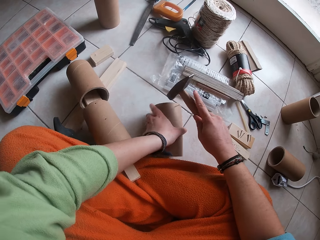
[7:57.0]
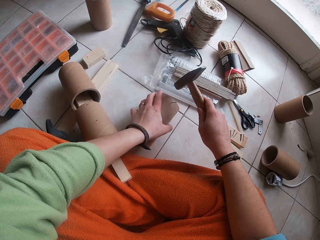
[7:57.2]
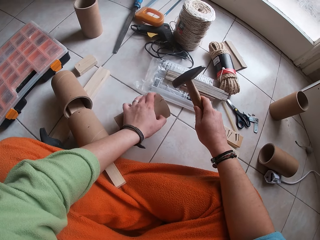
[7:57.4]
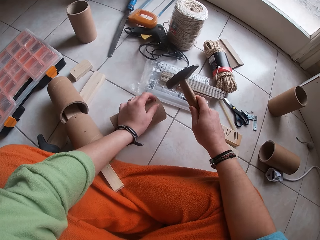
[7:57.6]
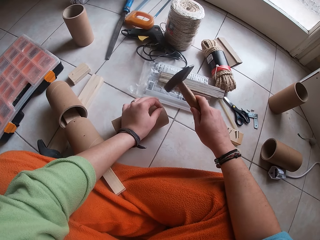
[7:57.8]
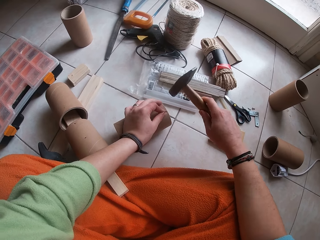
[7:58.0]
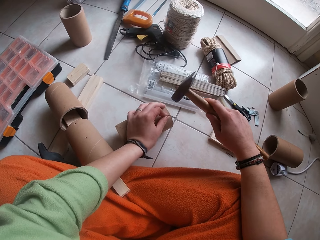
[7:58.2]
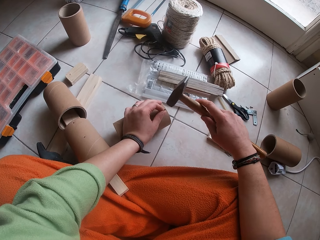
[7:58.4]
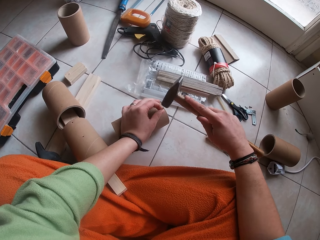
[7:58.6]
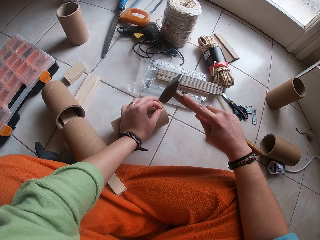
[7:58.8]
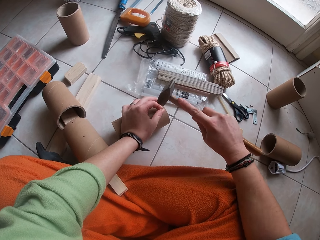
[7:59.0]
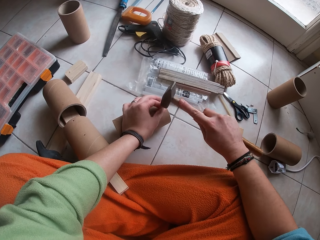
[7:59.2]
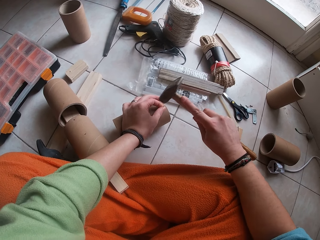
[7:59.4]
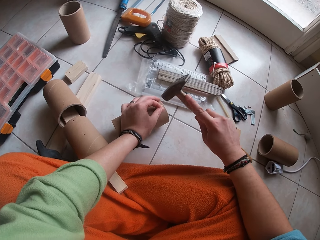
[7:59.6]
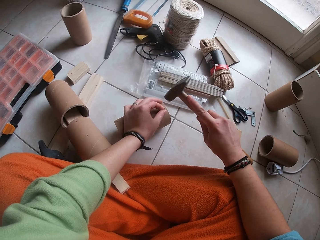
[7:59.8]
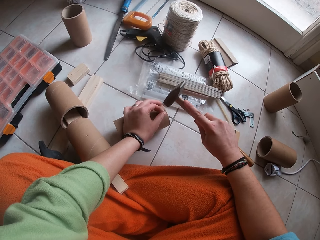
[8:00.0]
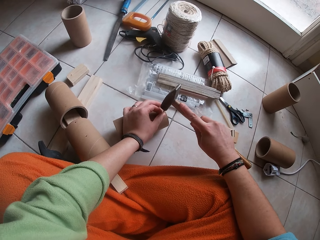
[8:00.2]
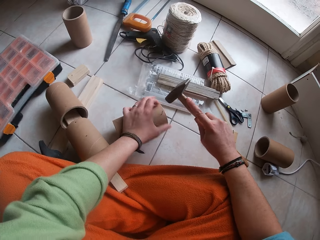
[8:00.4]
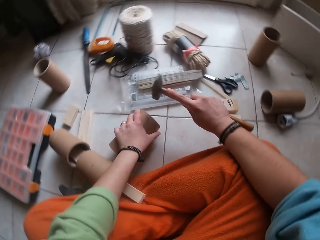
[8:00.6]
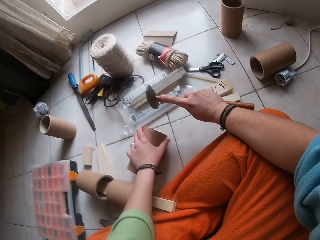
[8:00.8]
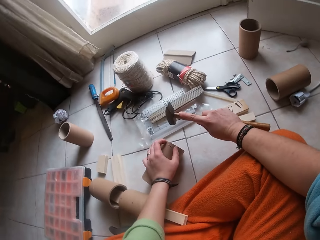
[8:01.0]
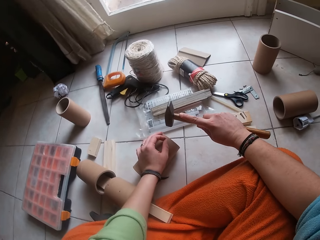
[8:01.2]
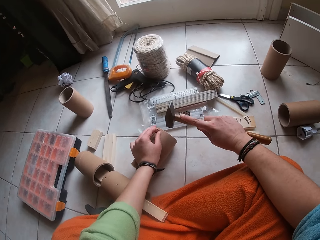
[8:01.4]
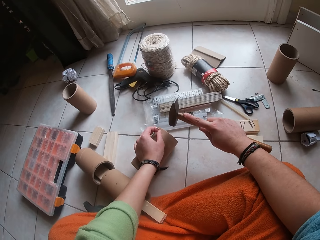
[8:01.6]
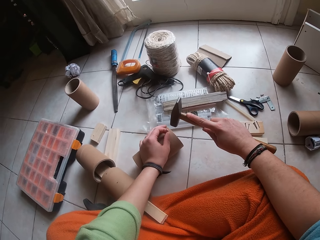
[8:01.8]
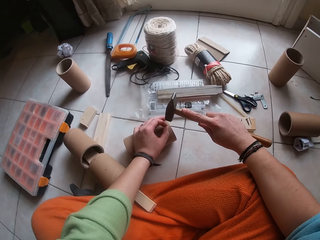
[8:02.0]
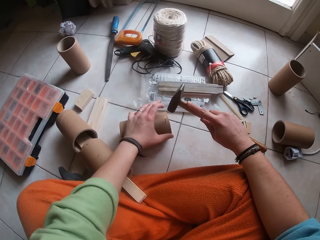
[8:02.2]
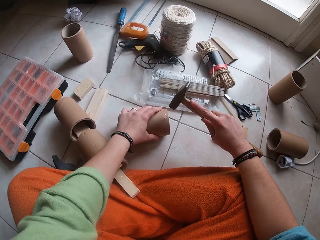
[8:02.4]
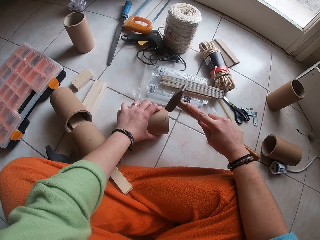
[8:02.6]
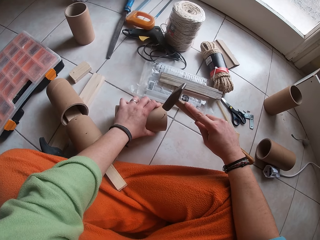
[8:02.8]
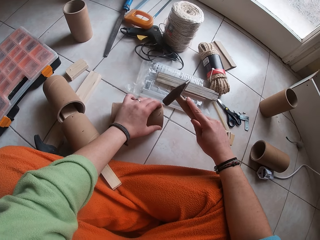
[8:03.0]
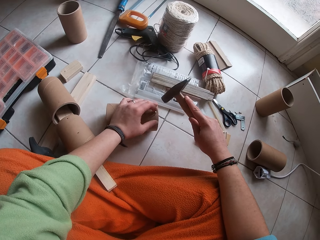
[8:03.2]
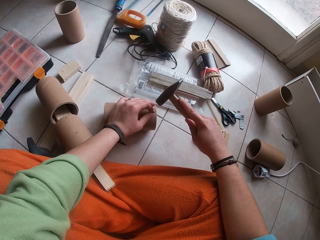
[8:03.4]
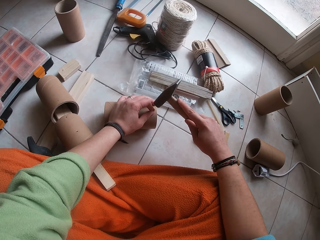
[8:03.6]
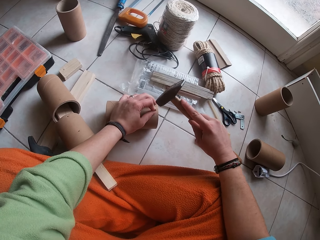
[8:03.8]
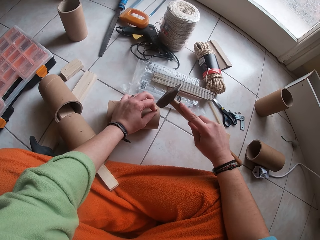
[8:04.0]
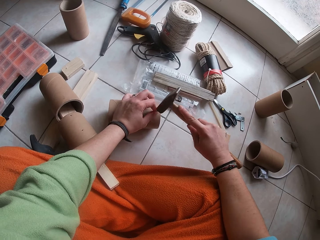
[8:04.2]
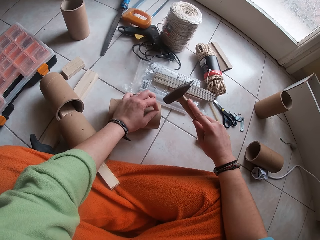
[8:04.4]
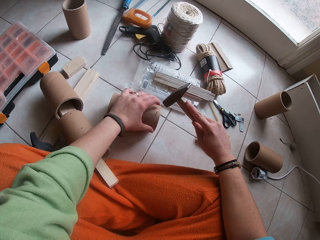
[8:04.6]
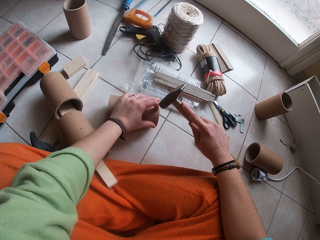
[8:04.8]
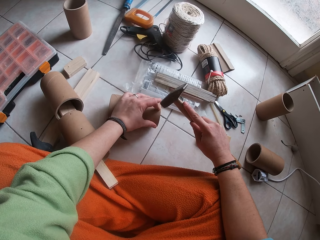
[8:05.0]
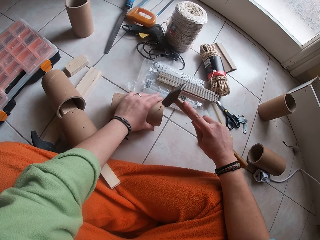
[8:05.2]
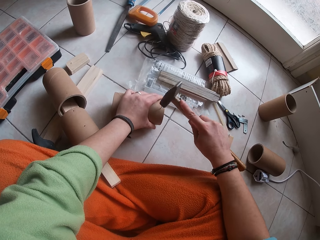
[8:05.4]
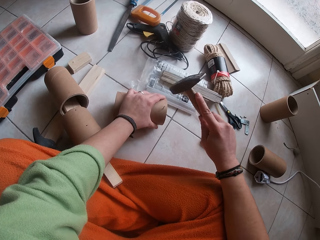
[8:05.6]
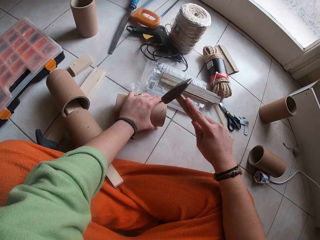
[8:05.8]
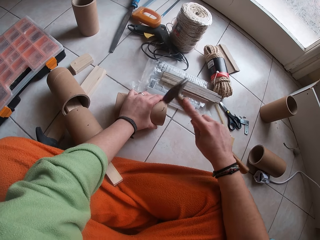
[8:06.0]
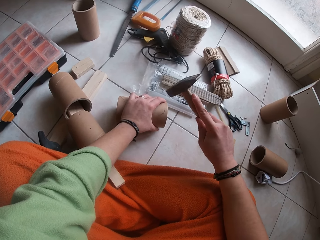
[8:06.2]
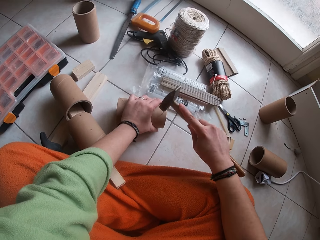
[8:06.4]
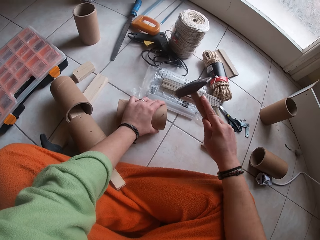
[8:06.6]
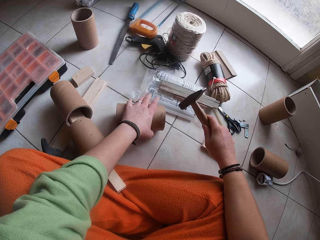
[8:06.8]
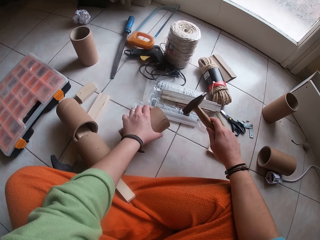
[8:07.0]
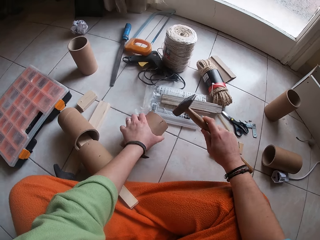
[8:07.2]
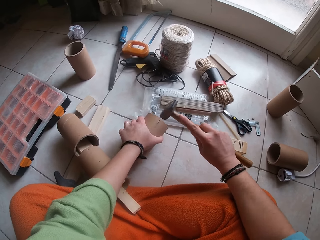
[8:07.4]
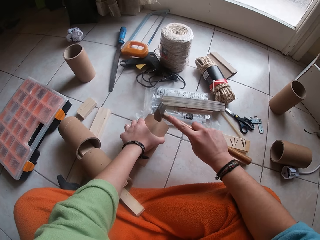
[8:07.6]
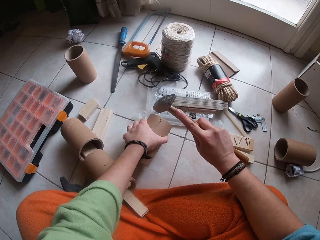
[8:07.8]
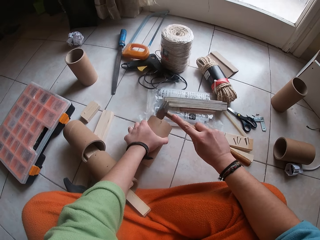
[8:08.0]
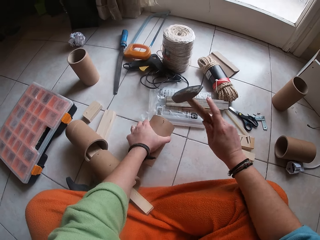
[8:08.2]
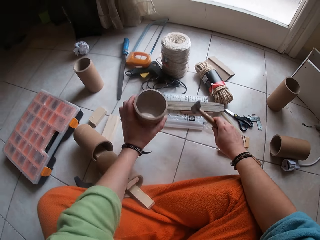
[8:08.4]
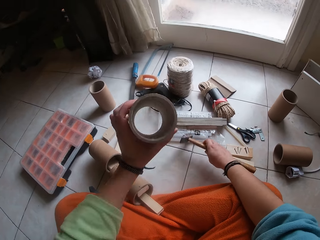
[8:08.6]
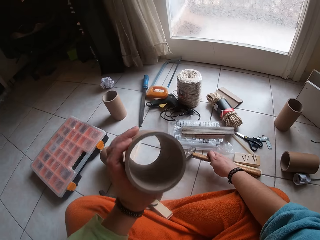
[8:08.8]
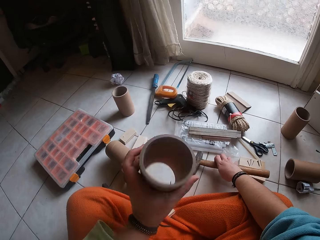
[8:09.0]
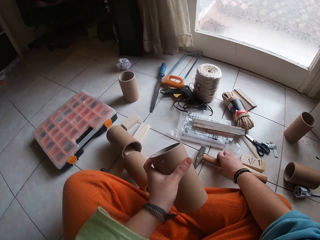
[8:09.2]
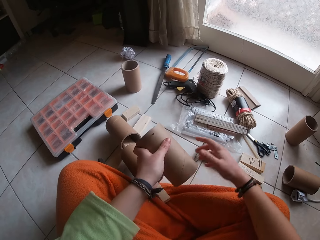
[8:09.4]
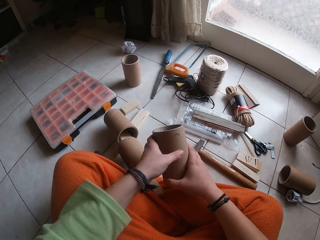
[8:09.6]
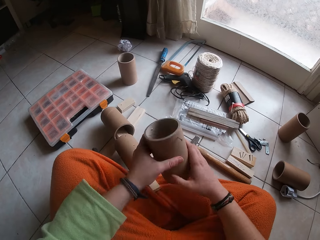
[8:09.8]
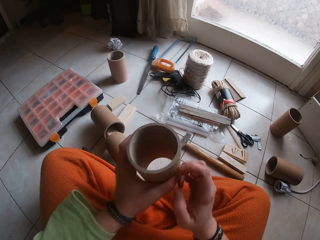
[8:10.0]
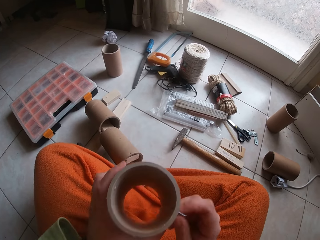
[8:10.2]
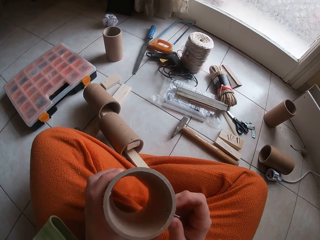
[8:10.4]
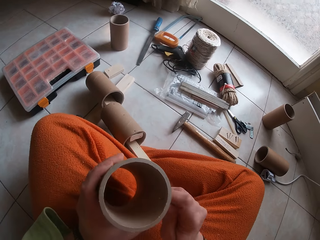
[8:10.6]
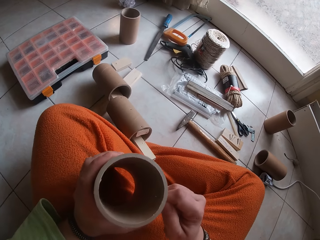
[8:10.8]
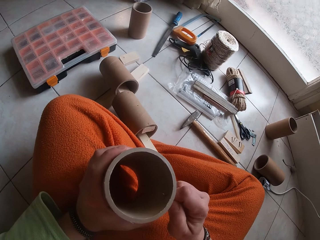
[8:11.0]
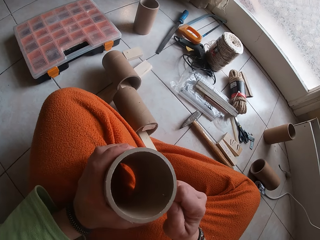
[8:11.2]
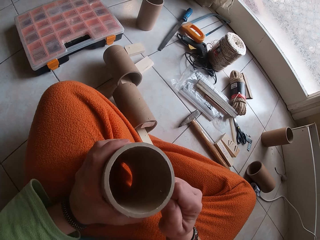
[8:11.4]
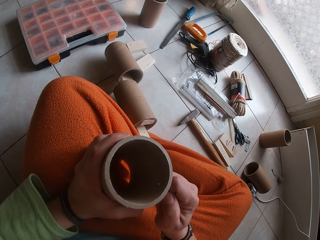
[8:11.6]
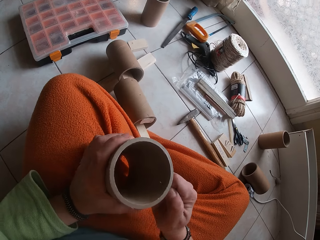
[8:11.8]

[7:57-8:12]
The camera wearer moves the cardboard with her left hand. She holds the nail with her left hand. She hits the nail on the cardboard paper core with the hammer in her right hand. She holds the nail with her left hand. She hits the nail on the cardboard paper core with the hammer in her right hand. She hits the nail again. She adjusts the cardboard paper core with her left hand. She hits the nail on the cardboard paper core with the hammer in her right hand. She picks up the cardboard paper core from the floor with her left hand. She places the hammer on the floor with her right hand. She pulls the nail on the cardboard paper core with her right hand.

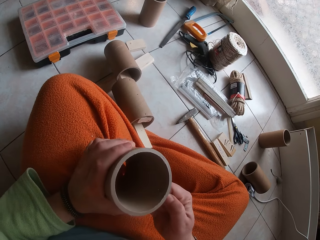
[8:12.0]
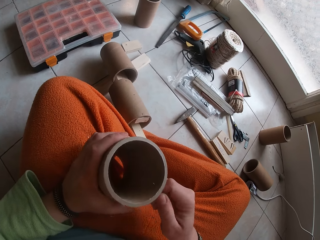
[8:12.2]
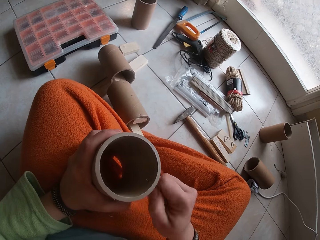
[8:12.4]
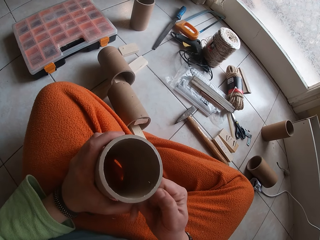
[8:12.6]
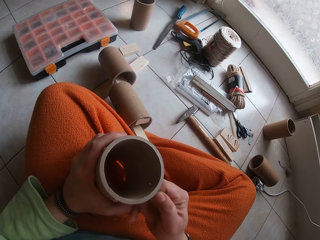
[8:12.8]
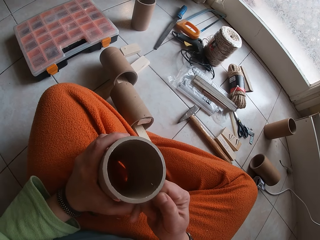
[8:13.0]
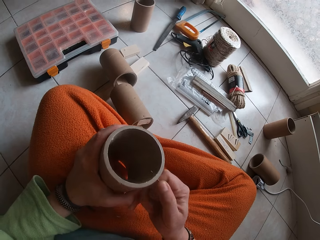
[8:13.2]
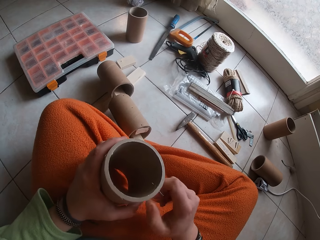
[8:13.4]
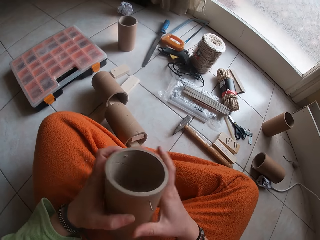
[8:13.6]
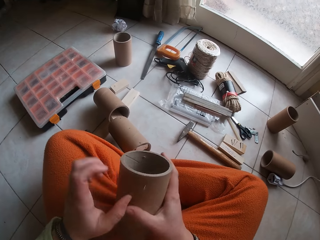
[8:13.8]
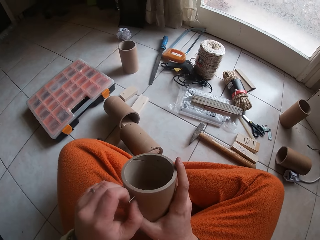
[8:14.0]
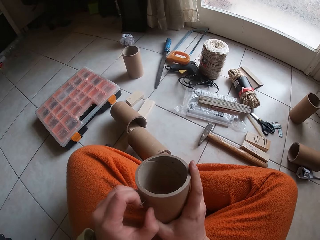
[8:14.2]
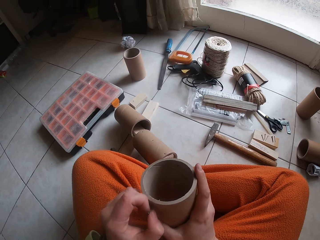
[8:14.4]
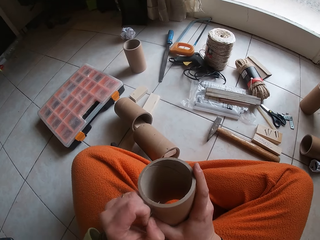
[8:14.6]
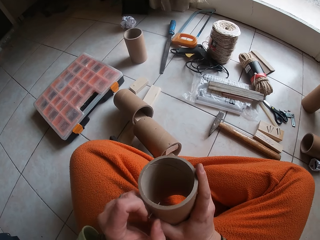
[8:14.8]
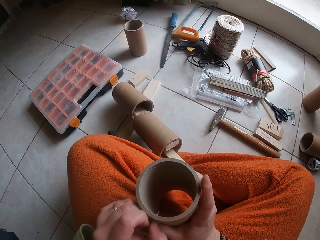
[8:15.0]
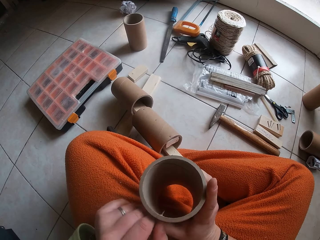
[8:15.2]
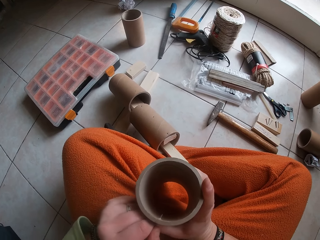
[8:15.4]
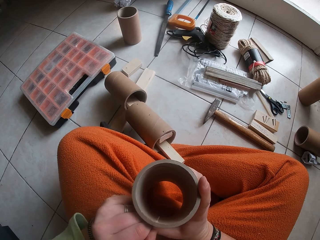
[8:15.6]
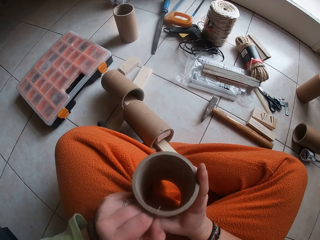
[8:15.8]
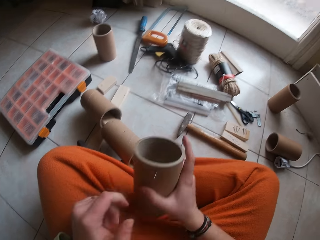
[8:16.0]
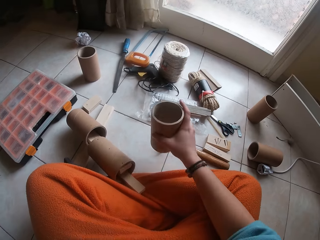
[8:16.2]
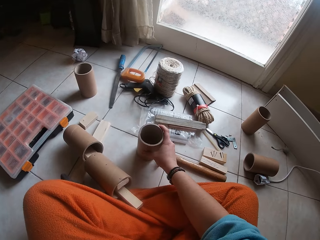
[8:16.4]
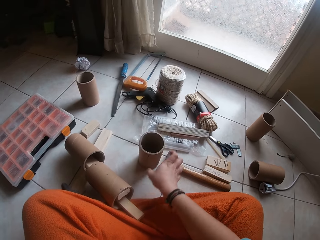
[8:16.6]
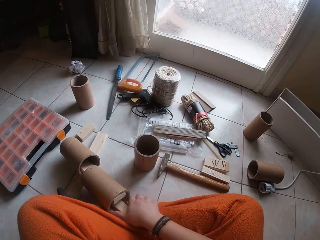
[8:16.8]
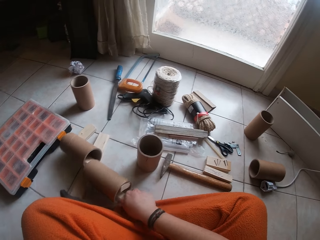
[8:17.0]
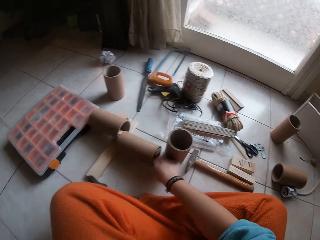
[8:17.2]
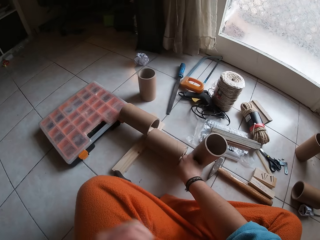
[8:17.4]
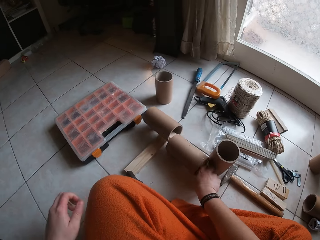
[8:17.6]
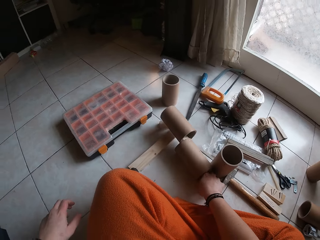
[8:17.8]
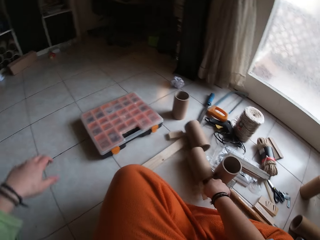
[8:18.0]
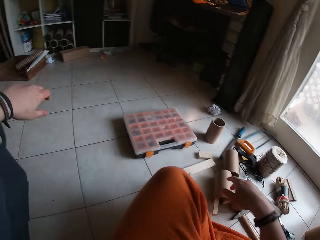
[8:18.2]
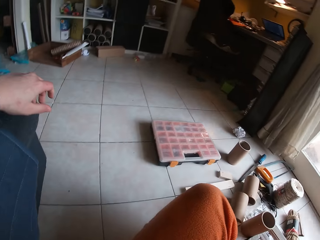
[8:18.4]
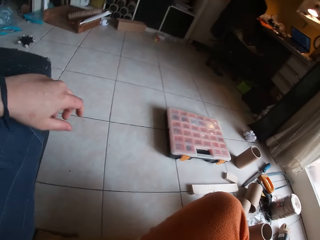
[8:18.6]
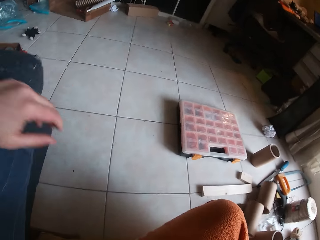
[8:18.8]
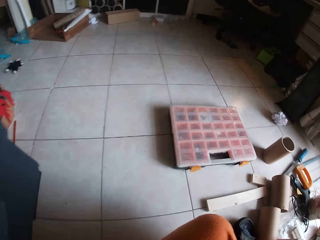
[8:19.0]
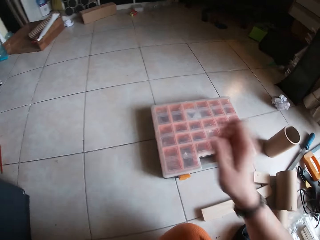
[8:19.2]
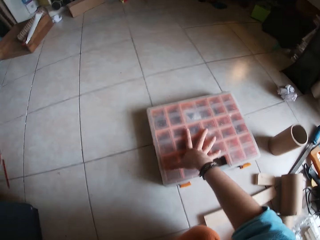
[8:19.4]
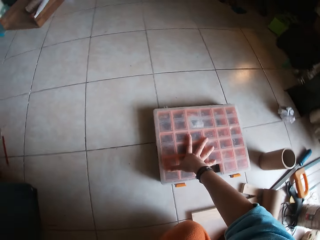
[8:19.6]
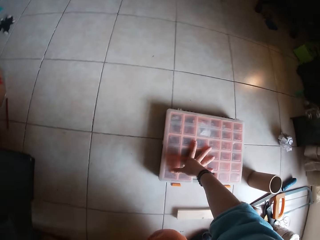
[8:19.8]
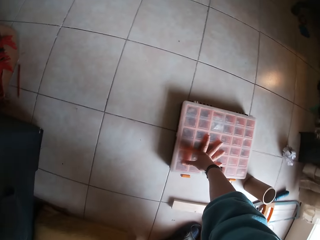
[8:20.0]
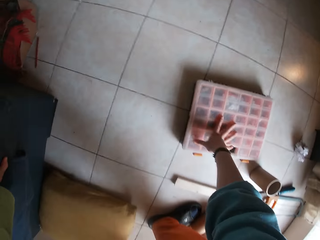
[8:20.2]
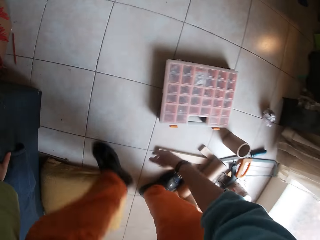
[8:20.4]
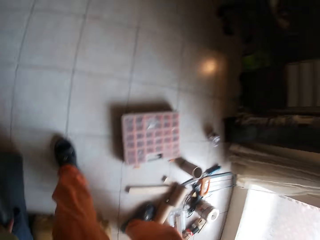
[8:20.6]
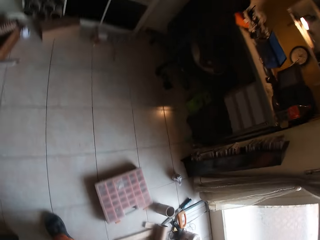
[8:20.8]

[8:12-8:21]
The camera wearer passes the cardboard paper core from her left hand to her right hand. She pulls the nail on the cardboard paper core with her left hand. She places the cardboard paper core on the floor with her right hand. She moves the cardboard paper core with her right hand. She places her right hand on the nail tool box. She stands.
